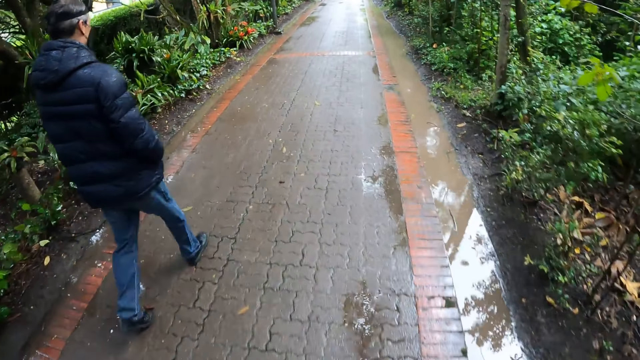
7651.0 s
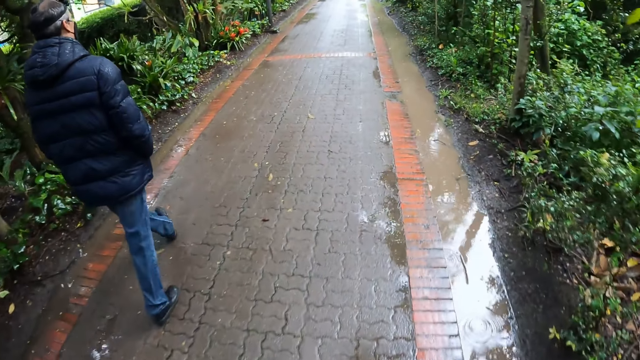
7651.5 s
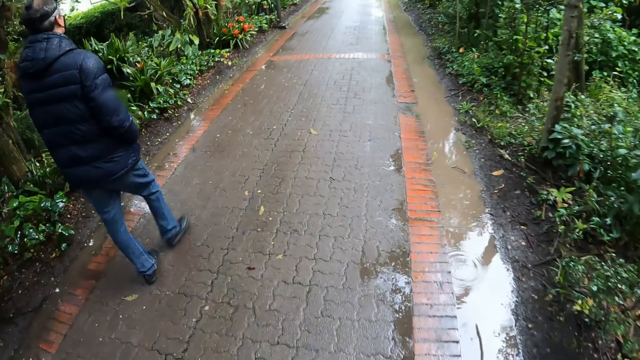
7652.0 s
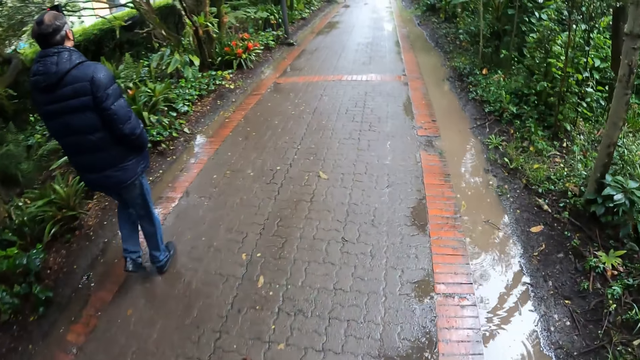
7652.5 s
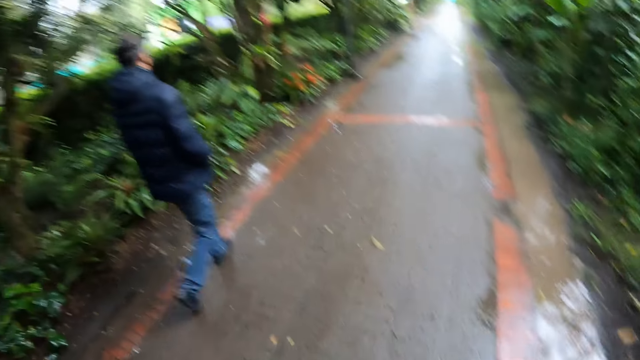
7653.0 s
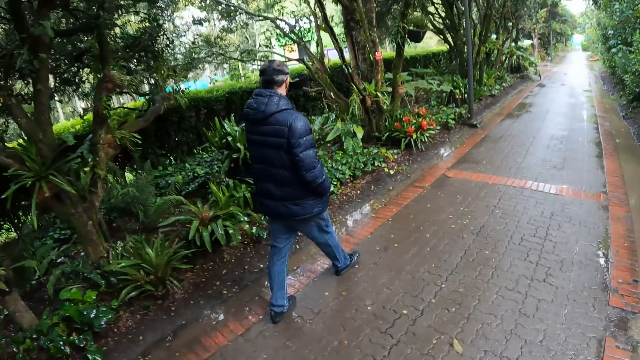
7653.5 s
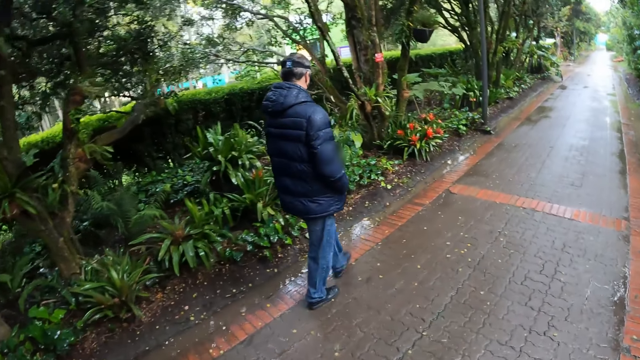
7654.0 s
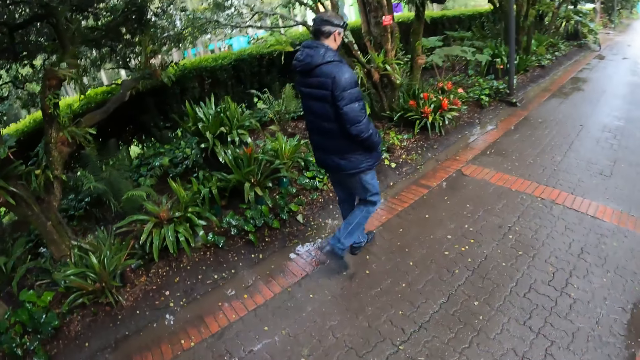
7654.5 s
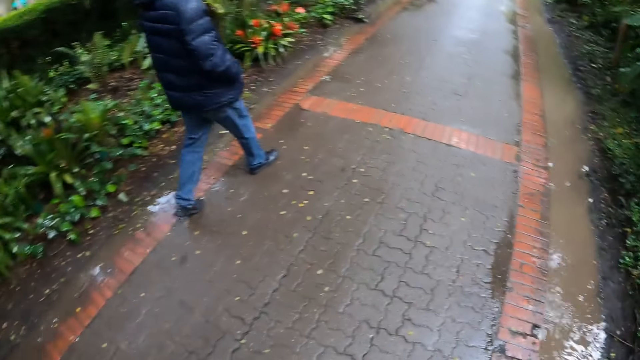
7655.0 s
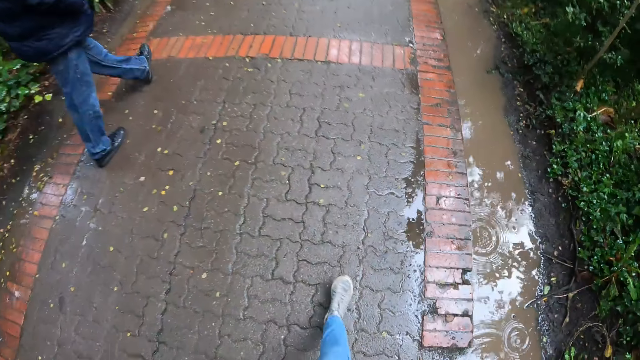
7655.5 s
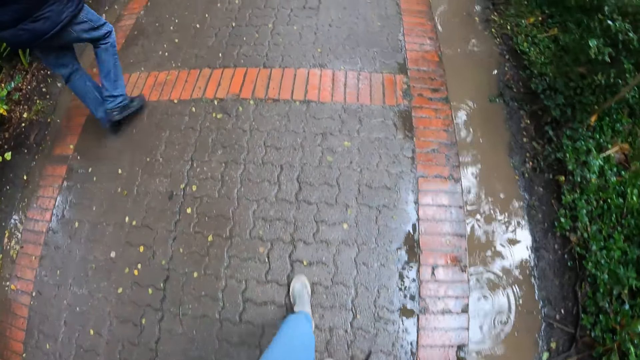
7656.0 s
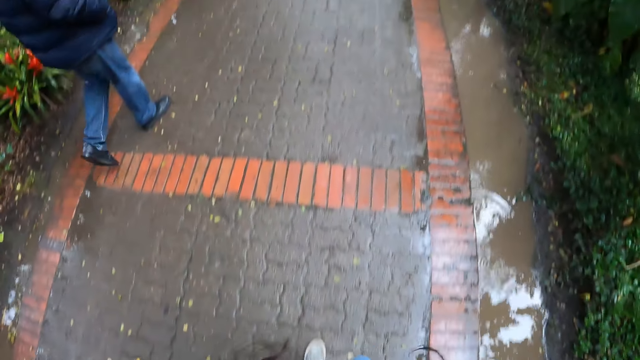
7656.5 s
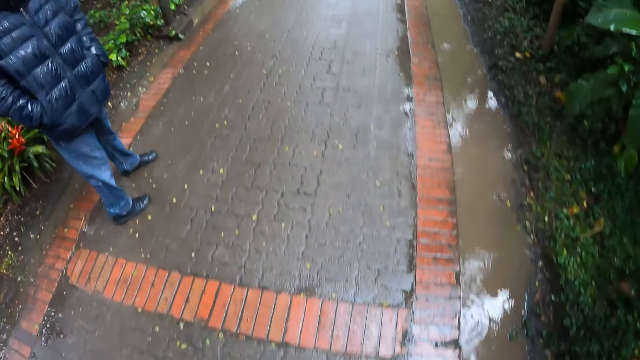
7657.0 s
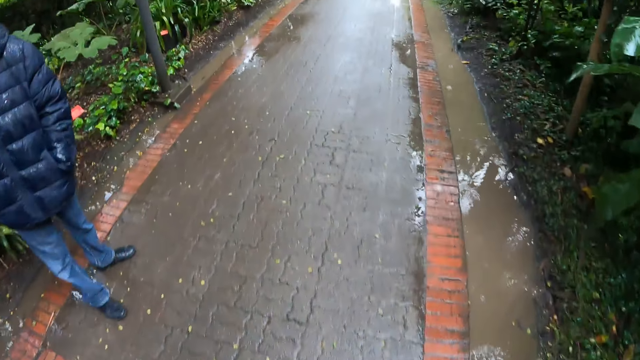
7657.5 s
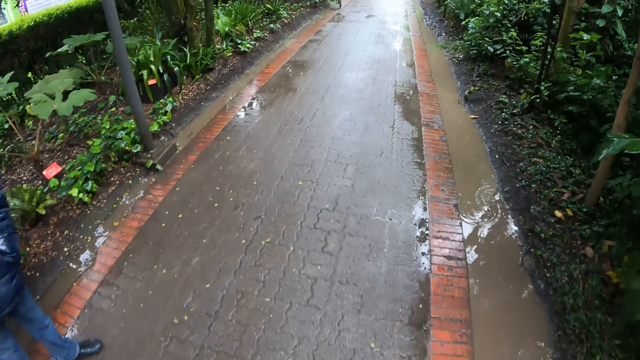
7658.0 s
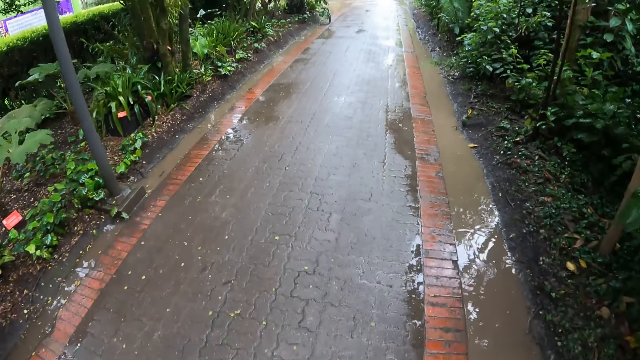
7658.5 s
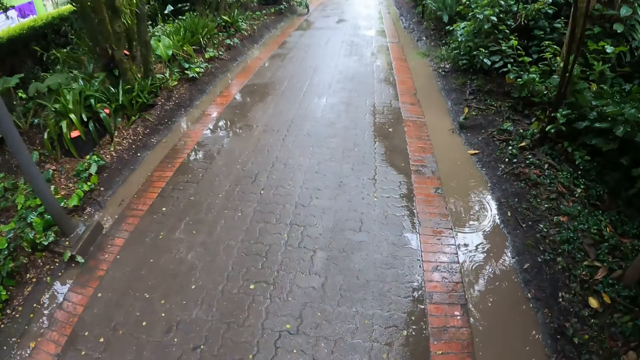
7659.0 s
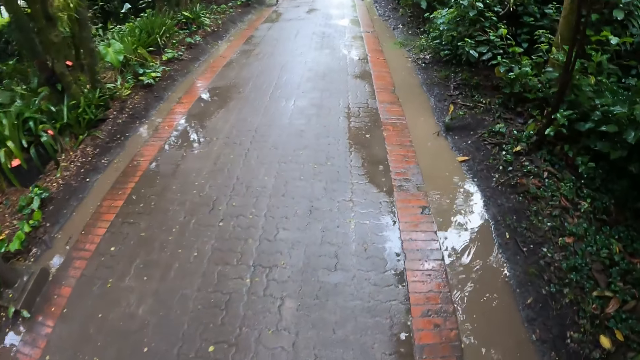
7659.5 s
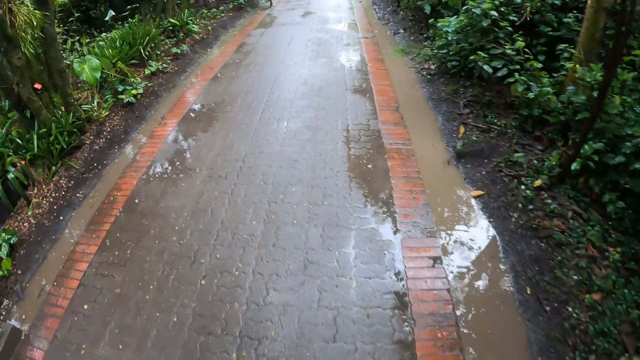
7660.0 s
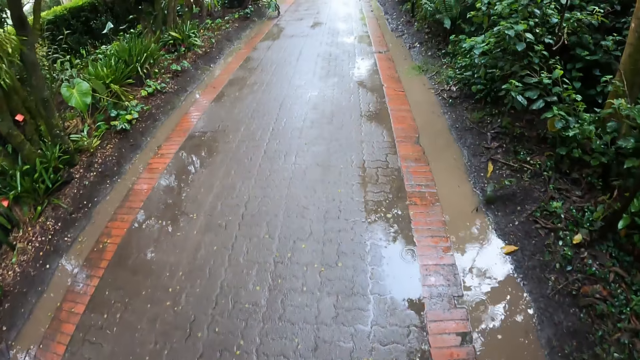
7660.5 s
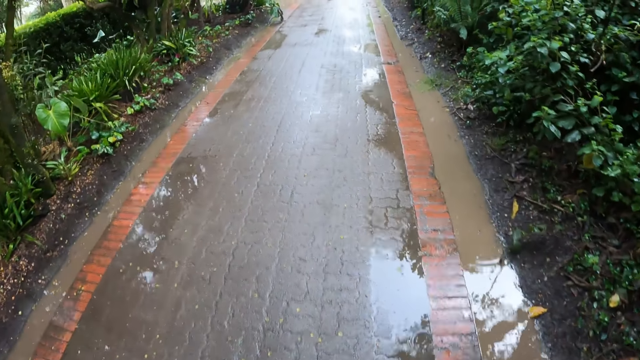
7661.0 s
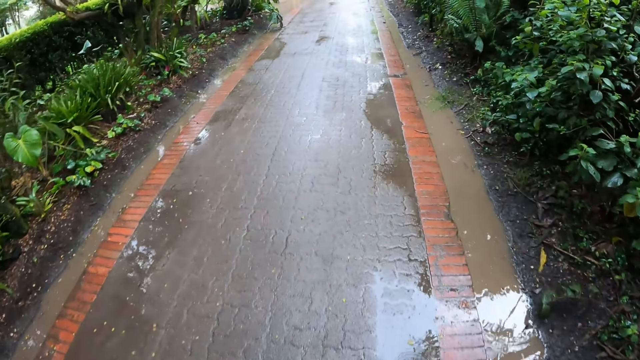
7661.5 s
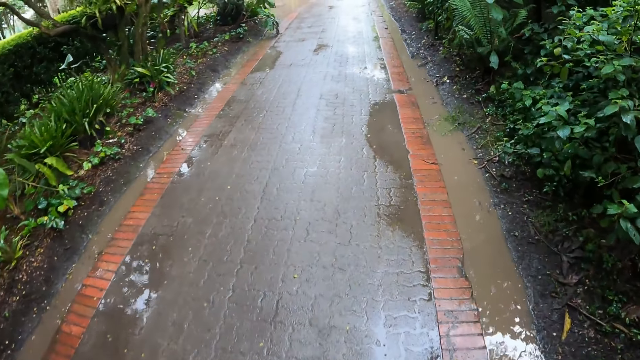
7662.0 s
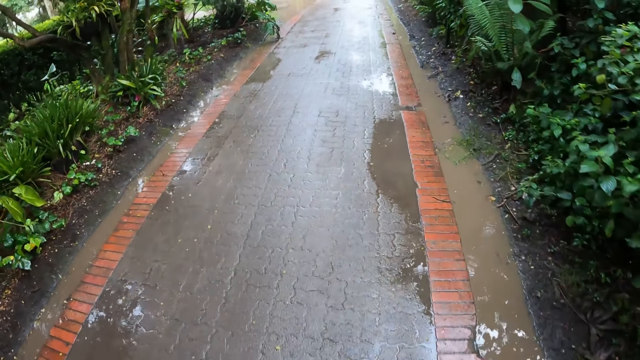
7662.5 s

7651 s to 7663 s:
The camera wearer looks left. They look down.

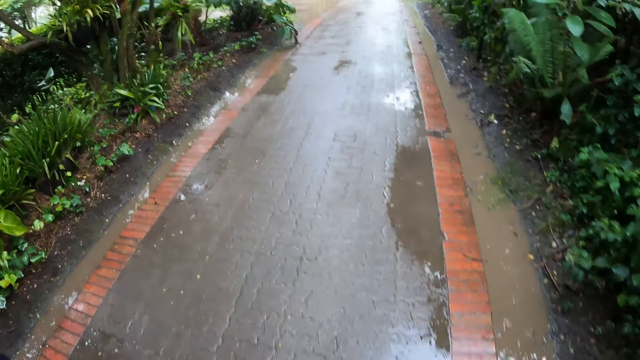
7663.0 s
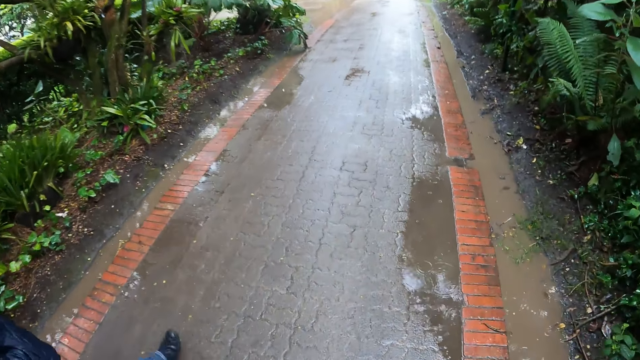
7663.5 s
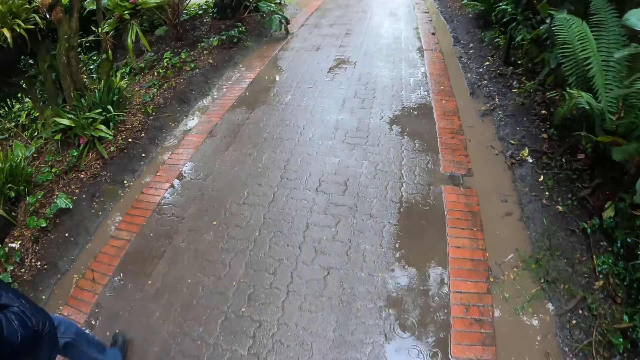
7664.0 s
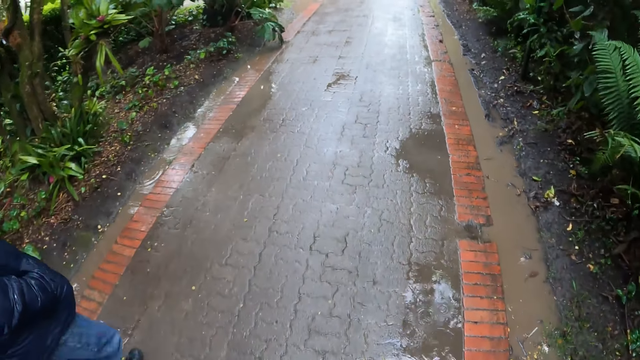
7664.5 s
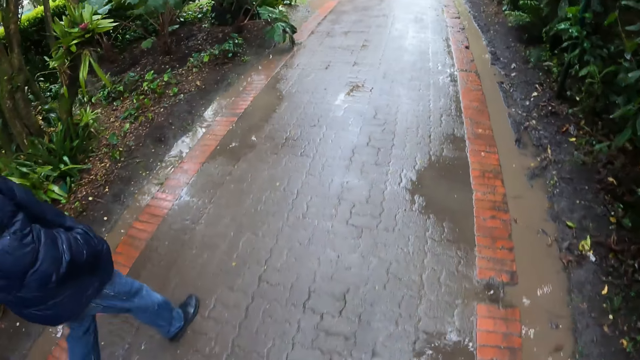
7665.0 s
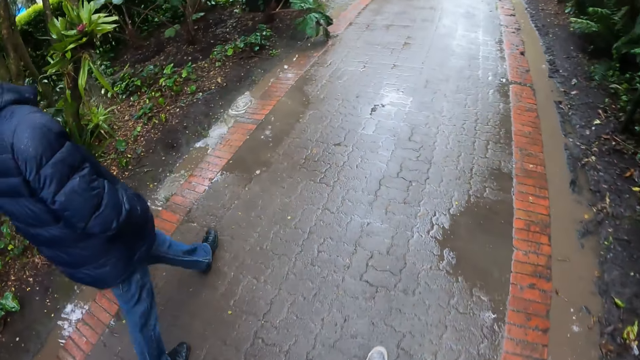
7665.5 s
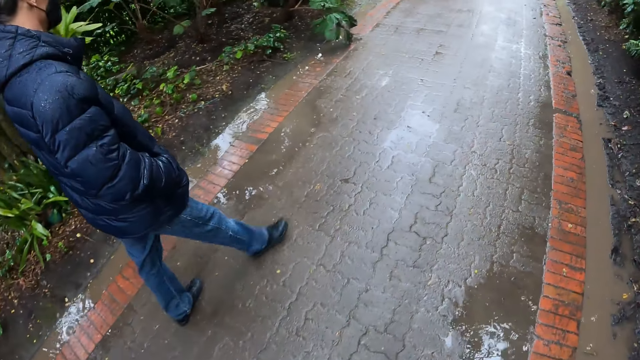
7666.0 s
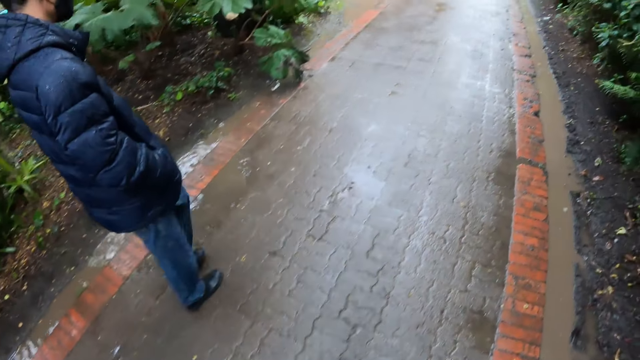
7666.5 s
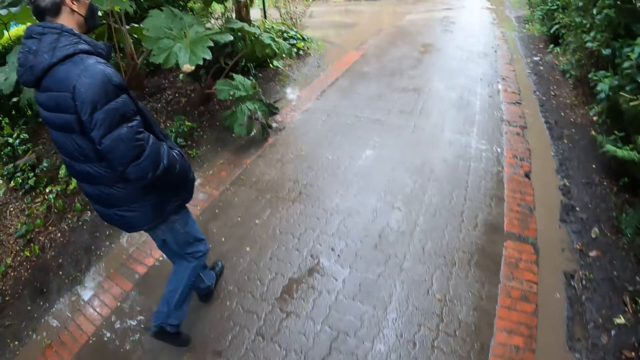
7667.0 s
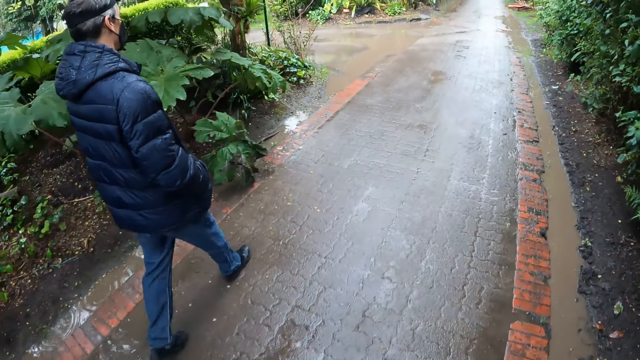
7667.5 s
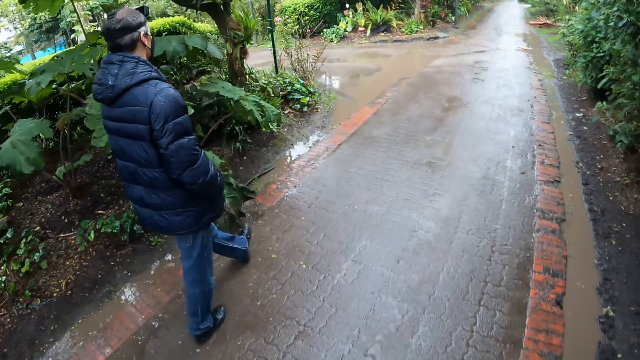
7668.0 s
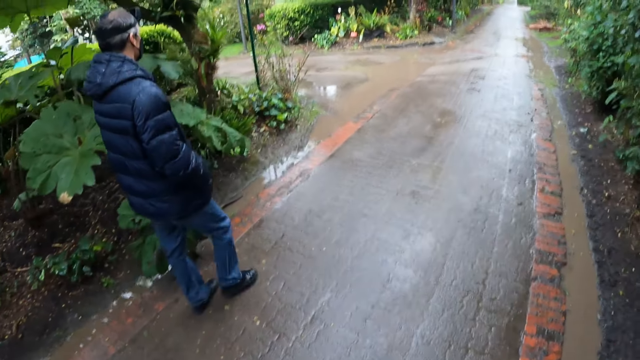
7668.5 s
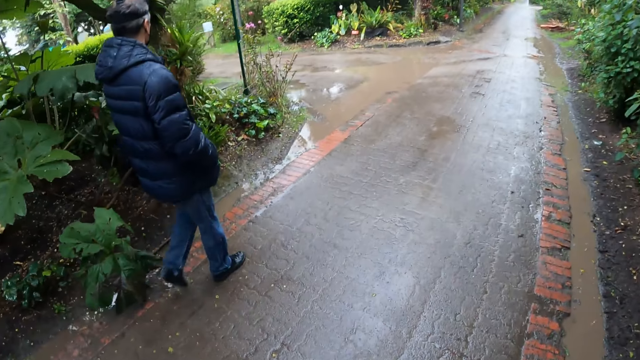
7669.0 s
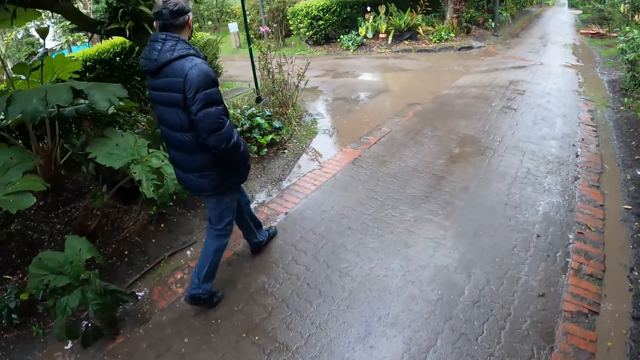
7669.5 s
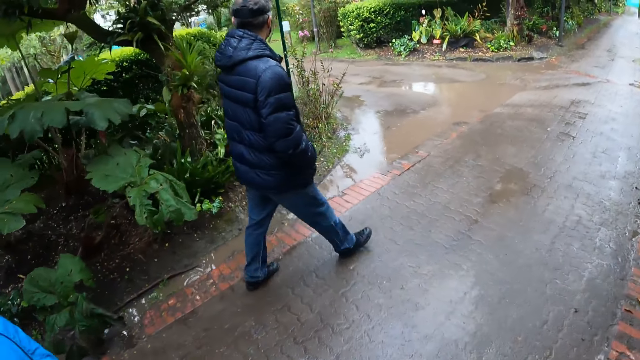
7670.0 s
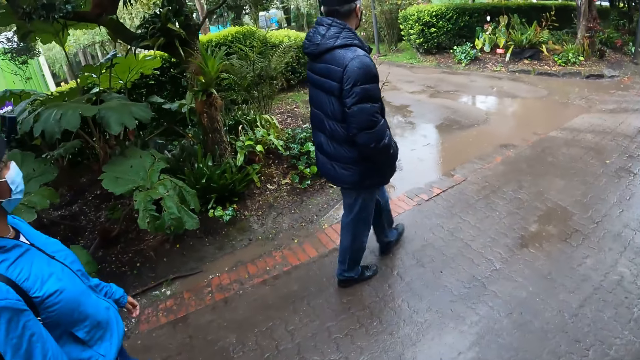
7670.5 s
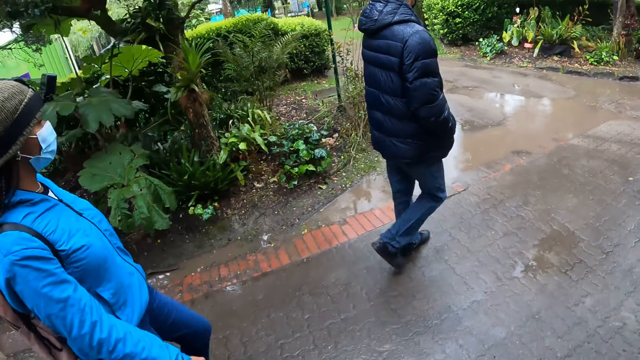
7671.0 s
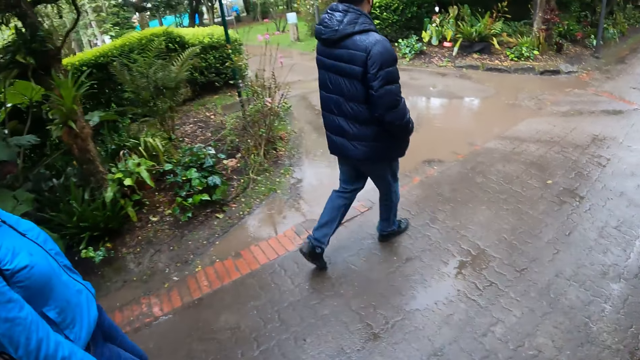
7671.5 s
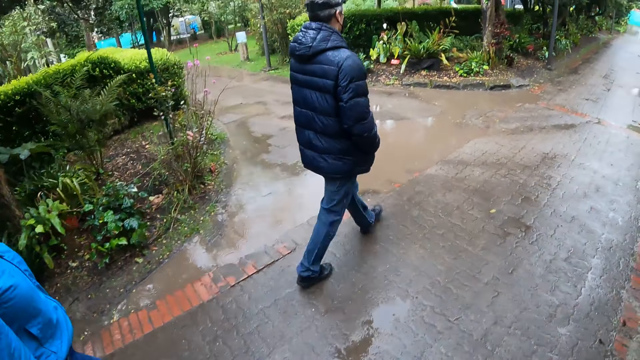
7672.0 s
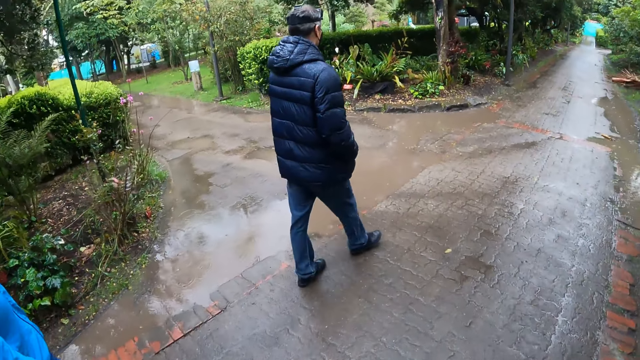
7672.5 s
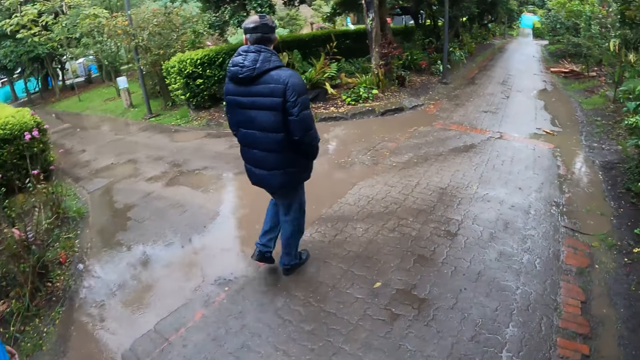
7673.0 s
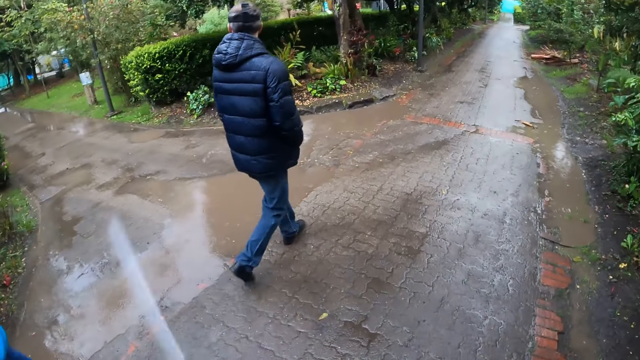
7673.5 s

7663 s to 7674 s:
The camera wearer looks forward. They look left.
